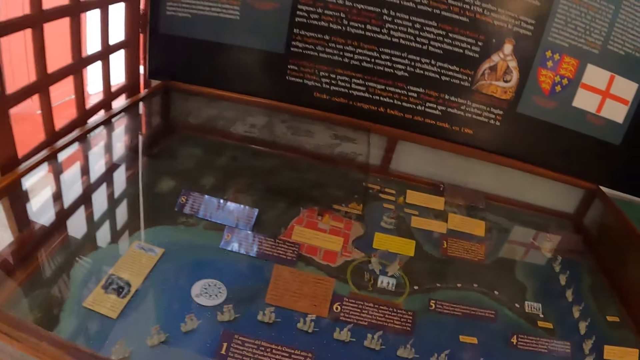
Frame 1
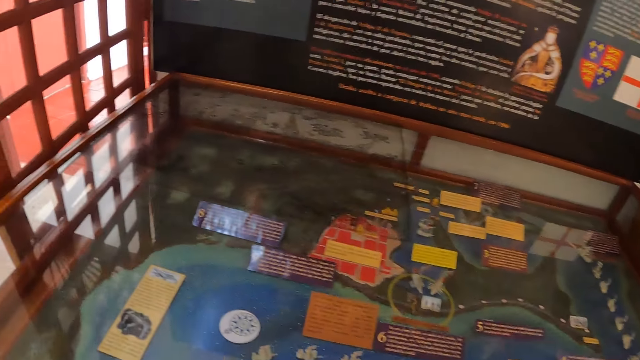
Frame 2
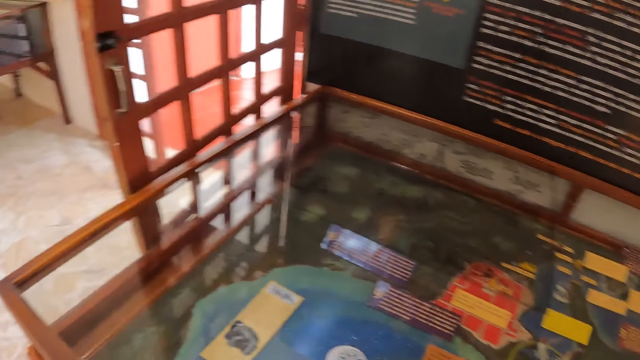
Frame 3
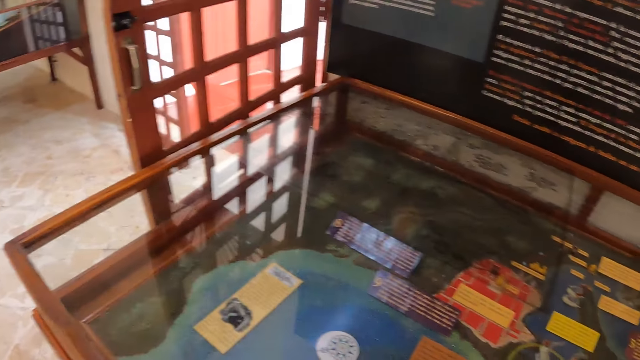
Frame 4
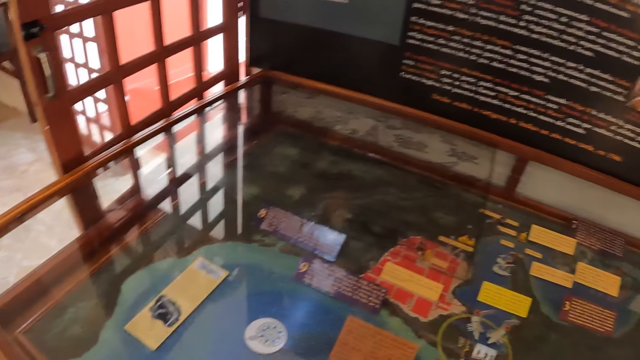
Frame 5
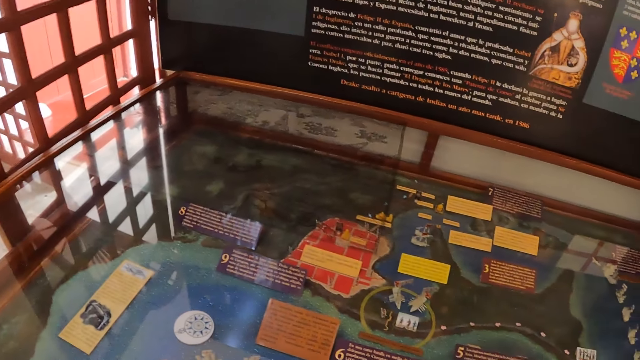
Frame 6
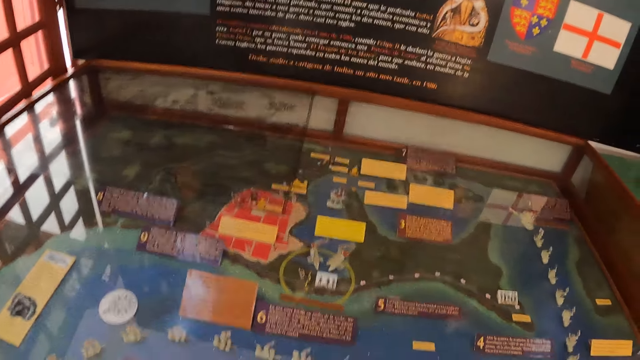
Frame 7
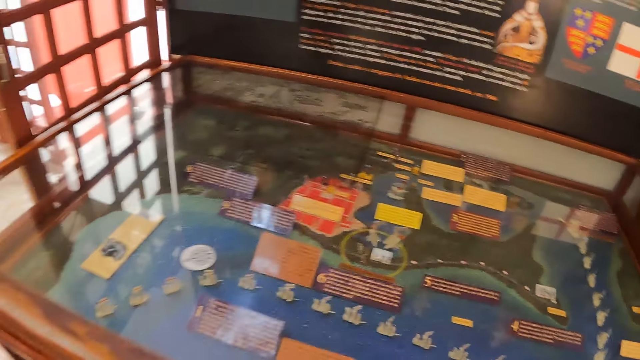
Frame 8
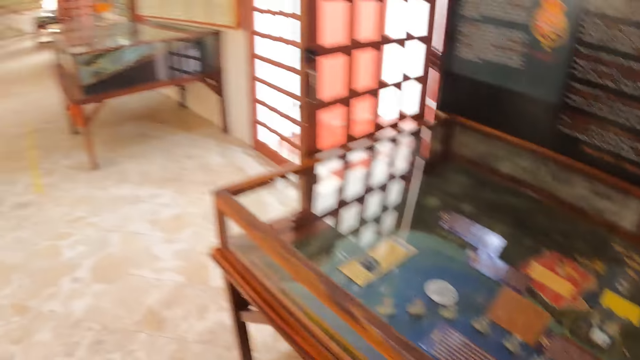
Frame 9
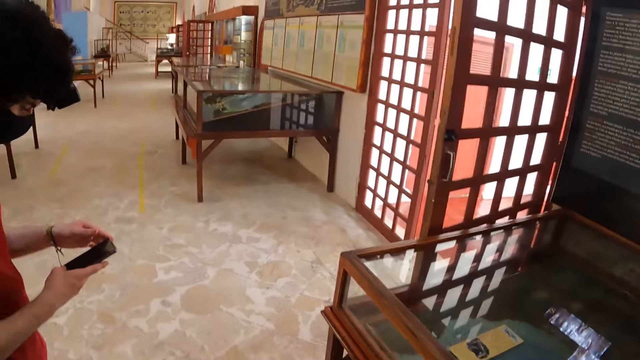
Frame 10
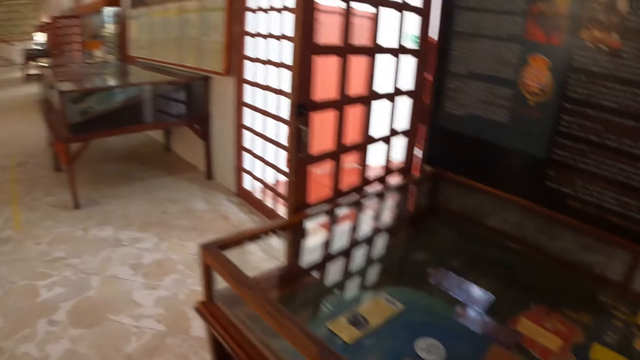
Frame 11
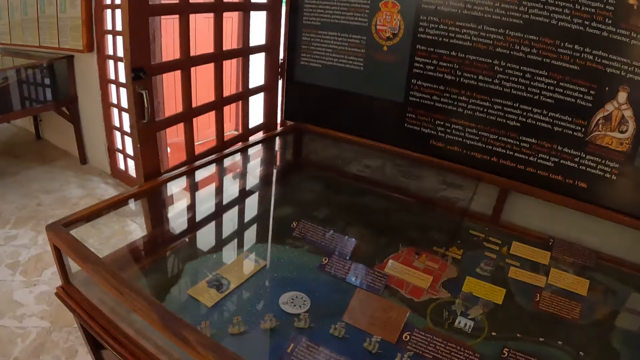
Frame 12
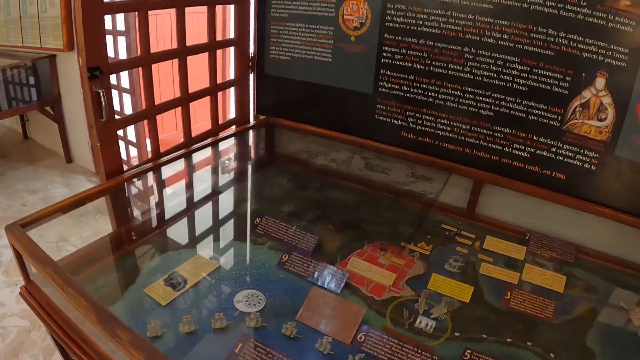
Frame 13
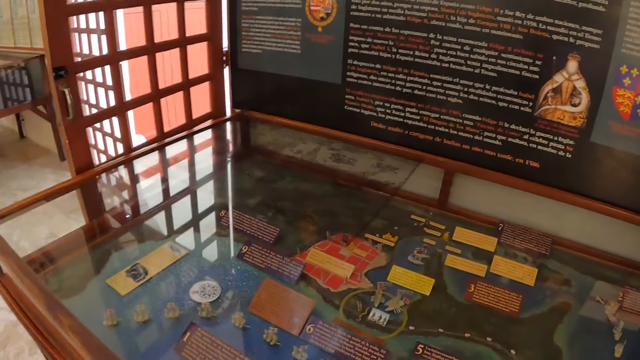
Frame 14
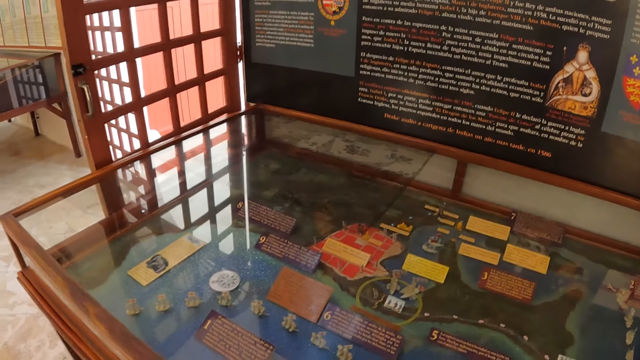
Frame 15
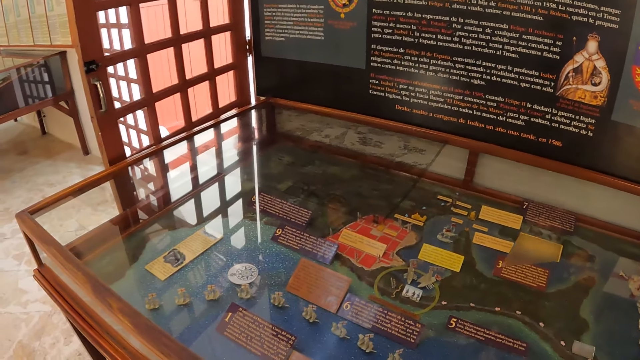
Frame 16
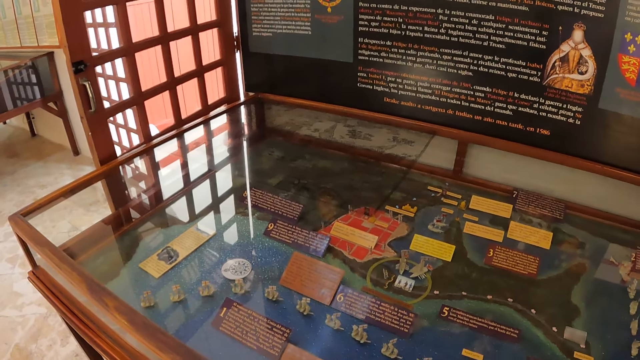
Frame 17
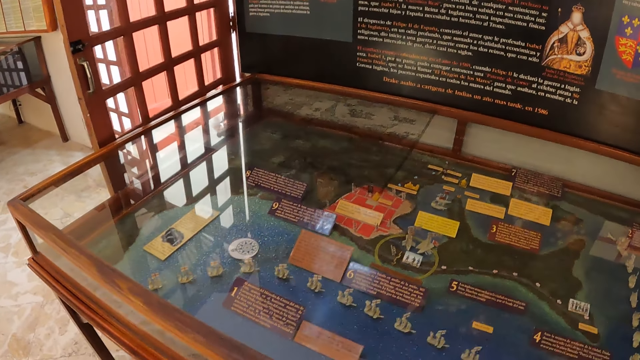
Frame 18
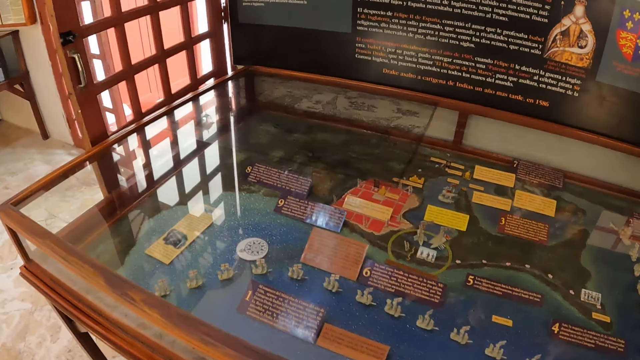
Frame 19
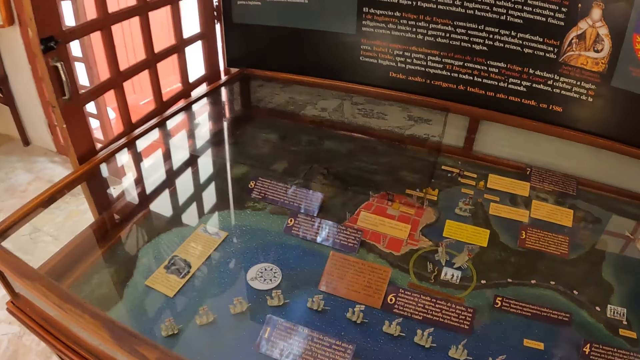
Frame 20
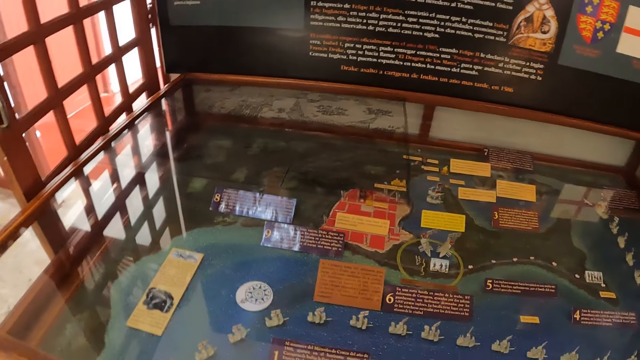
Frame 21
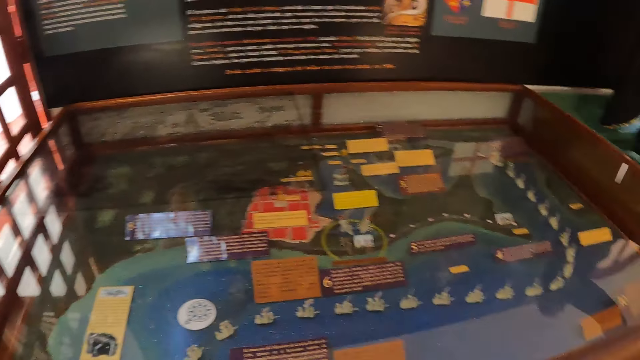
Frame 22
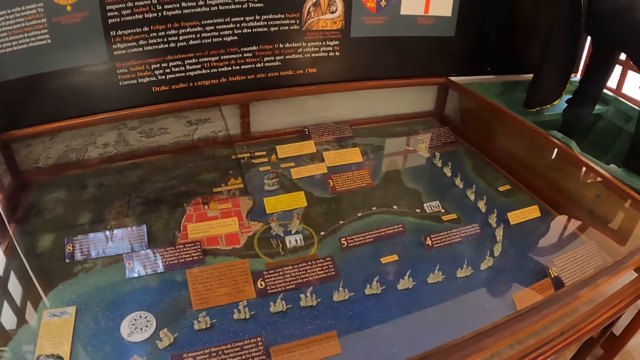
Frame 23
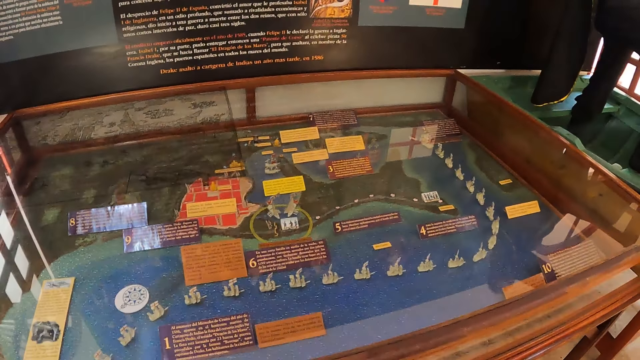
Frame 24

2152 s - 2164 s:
The camera wearer looks at the stickers or artefacts in the glass covered table. They turn left. They converse with a person. They turn forward. They look at the stickers in the glass covered table.

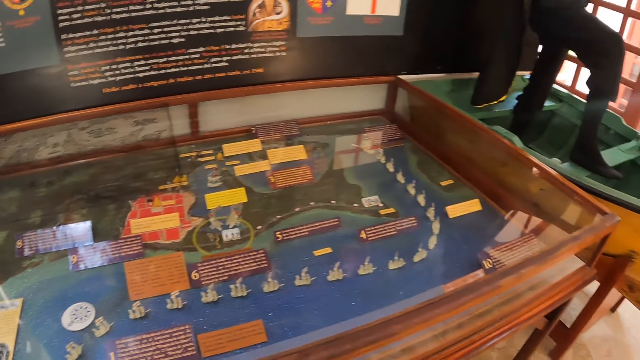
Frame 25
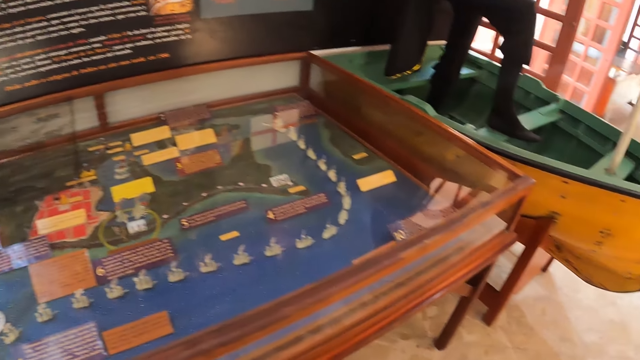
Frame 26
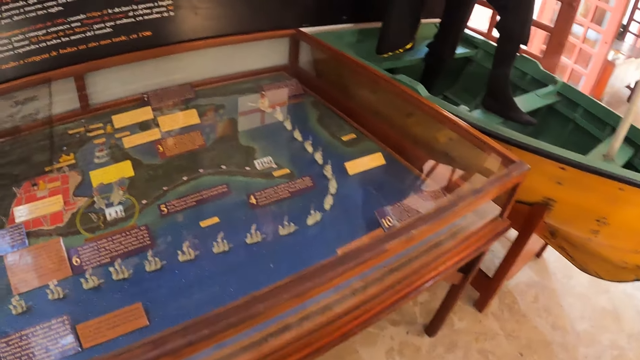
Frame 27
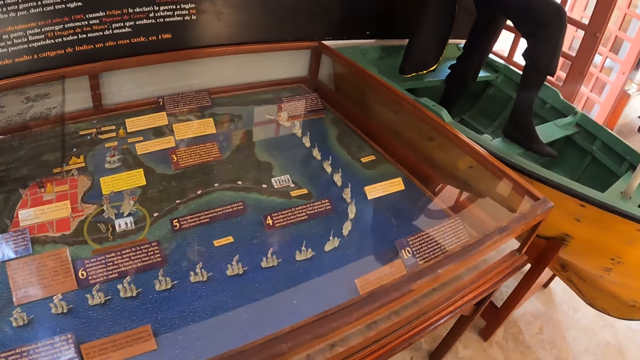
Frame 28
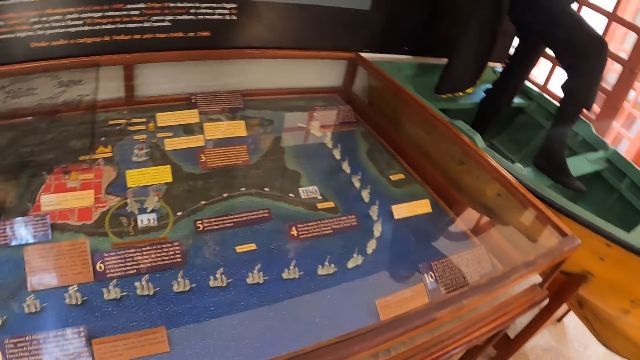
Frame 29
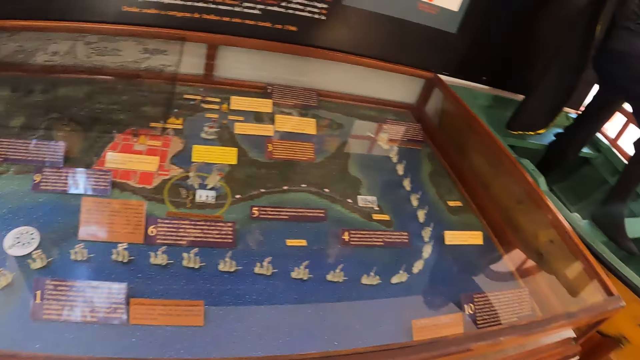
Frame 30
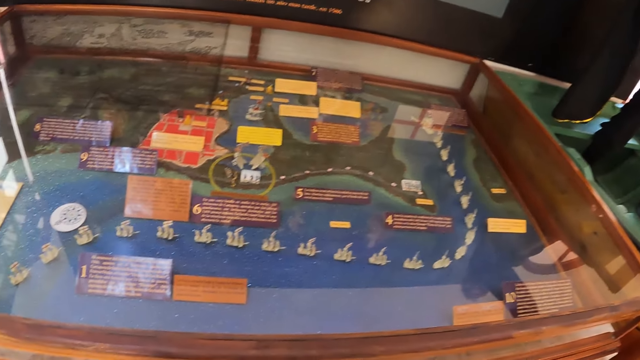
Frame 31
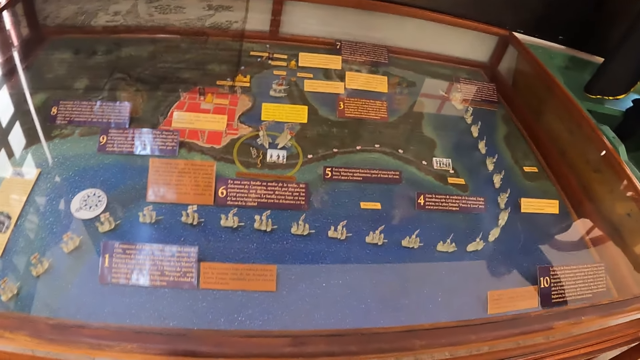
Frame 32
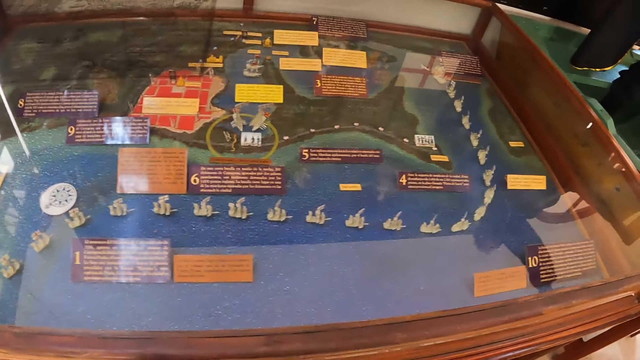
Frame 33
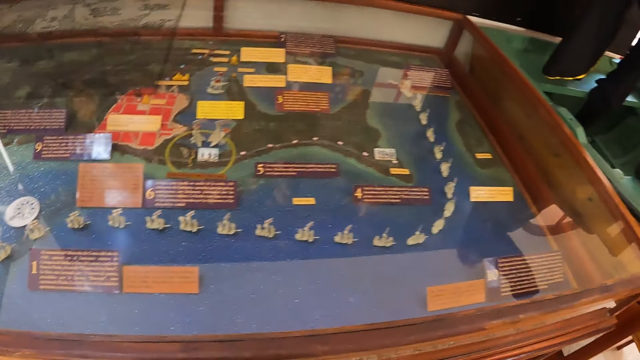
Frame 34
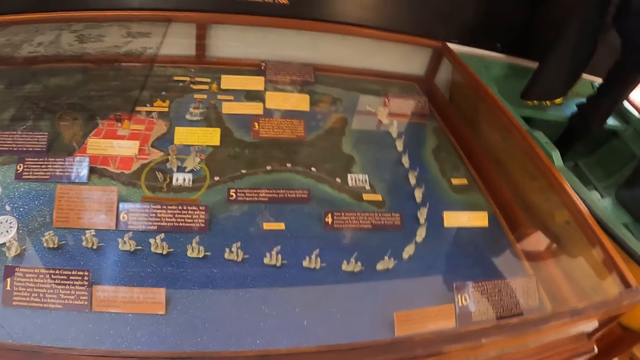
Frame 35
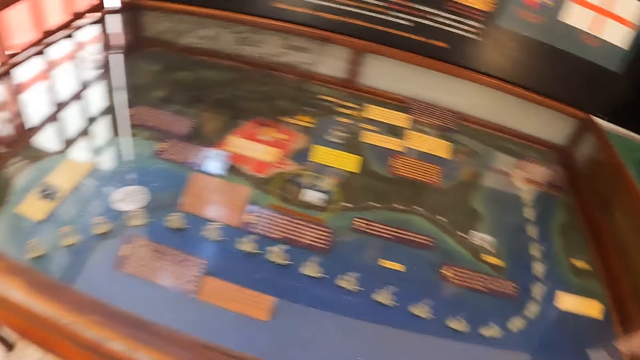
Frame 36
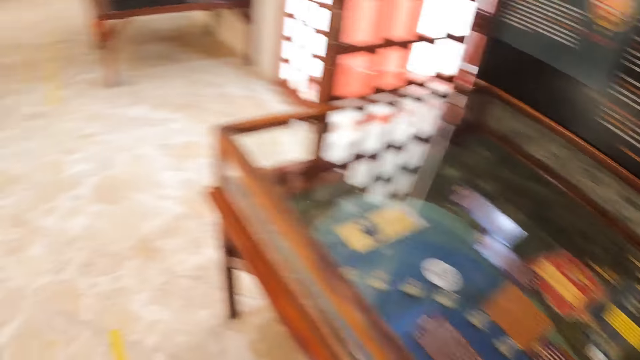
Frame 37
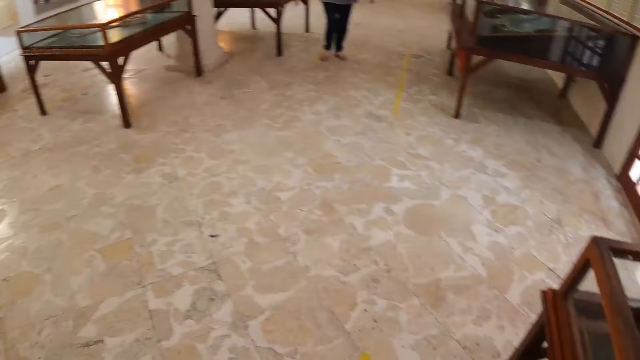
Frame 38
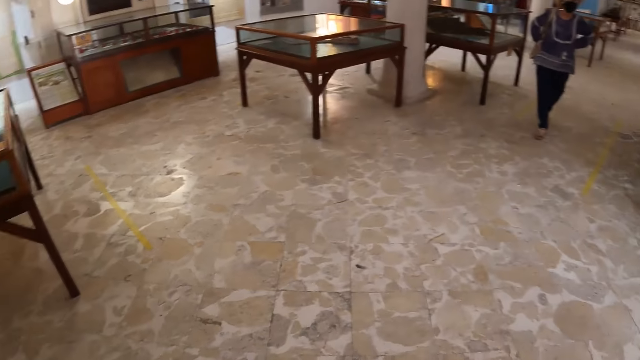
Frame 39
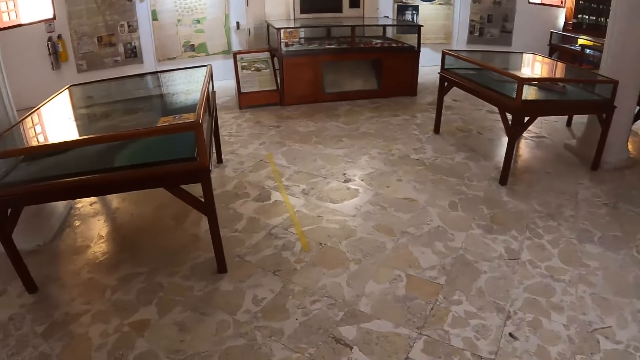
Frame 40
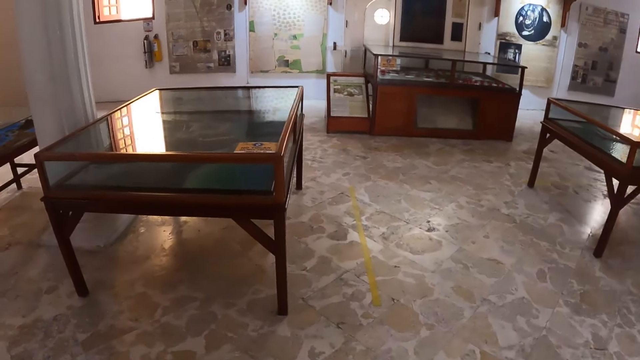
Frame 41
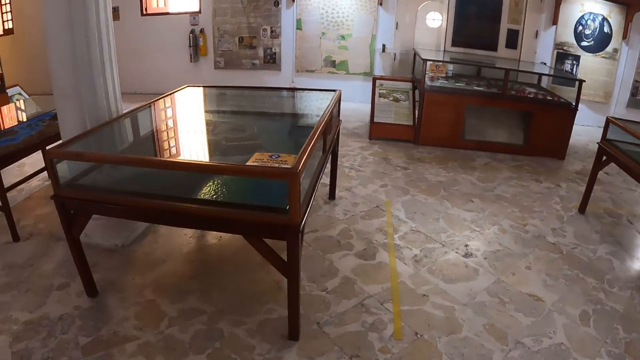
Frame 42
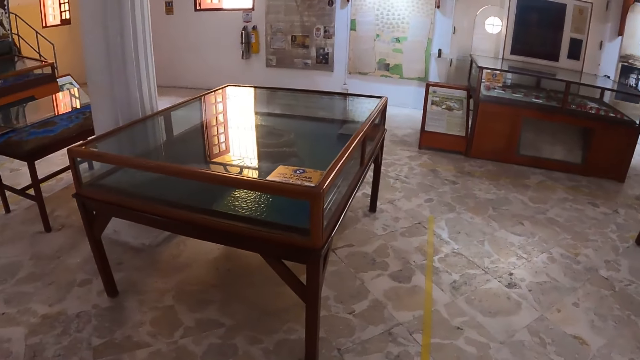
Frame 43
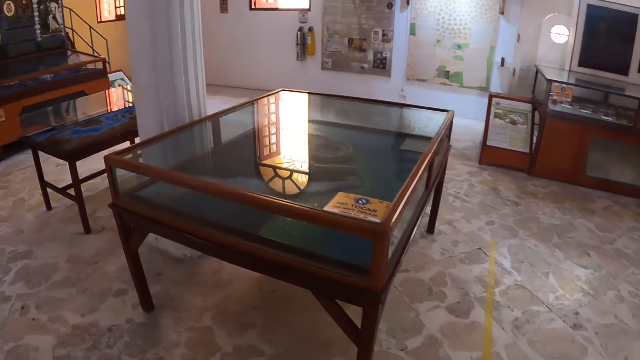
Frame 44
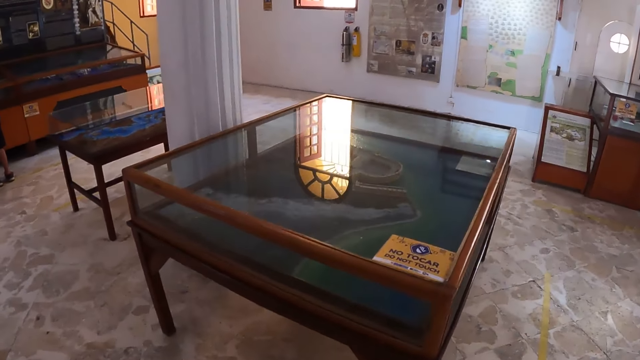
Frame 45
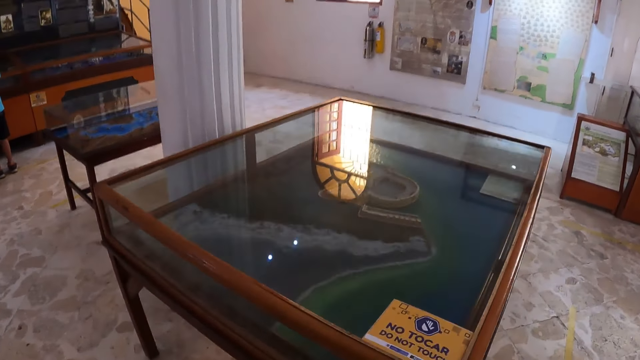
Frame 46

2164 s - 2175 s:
The camera wearer turns back. They walk forward on the floor.
